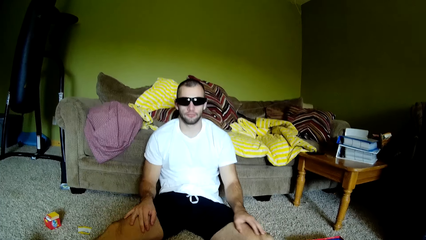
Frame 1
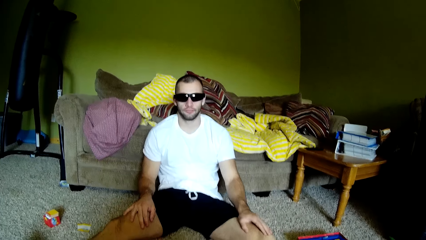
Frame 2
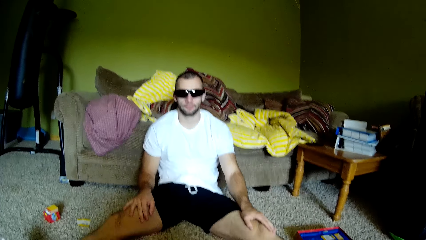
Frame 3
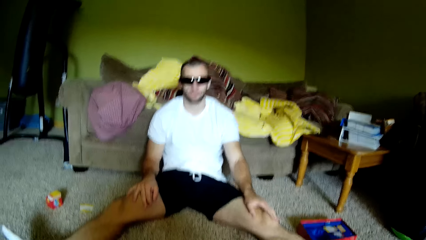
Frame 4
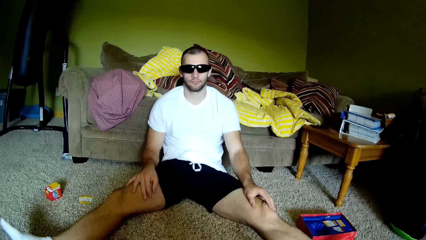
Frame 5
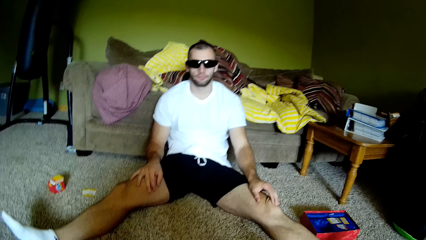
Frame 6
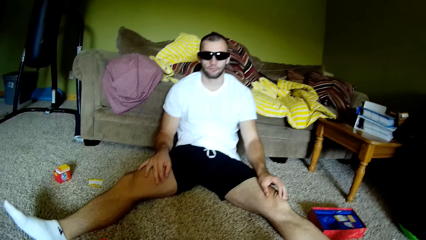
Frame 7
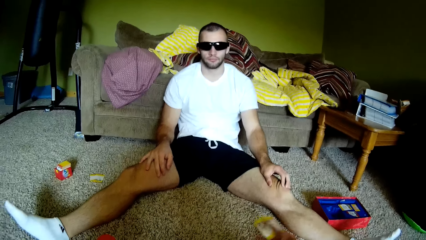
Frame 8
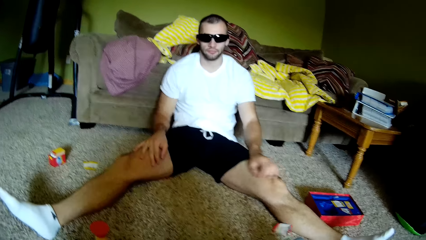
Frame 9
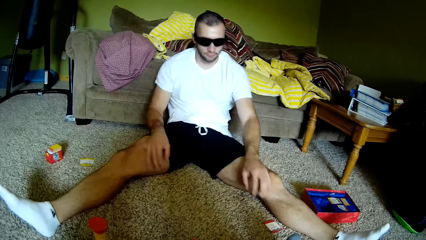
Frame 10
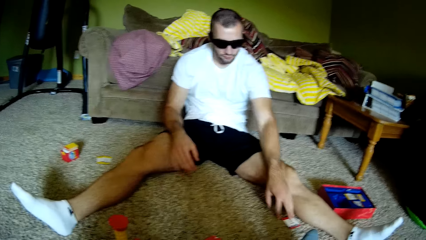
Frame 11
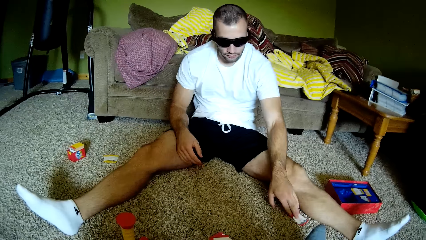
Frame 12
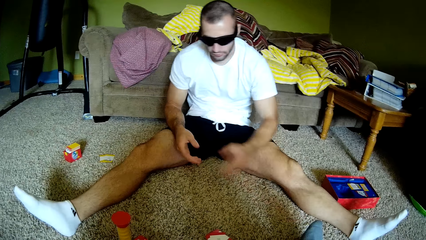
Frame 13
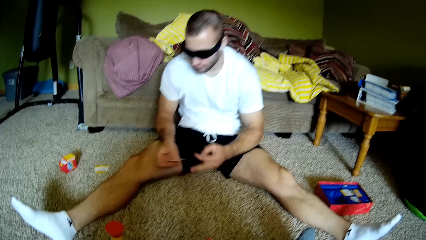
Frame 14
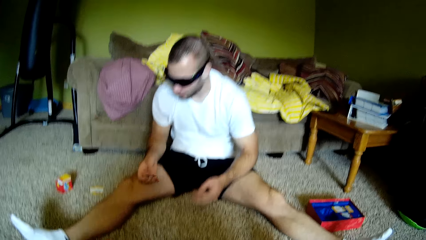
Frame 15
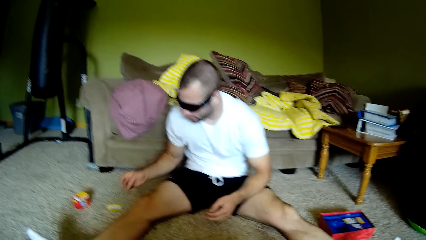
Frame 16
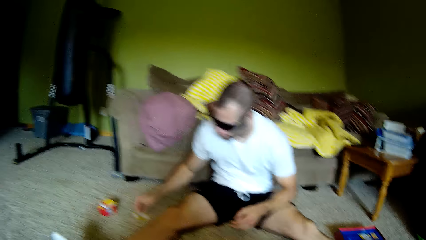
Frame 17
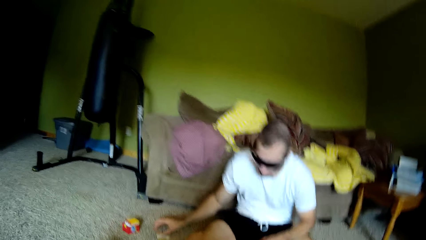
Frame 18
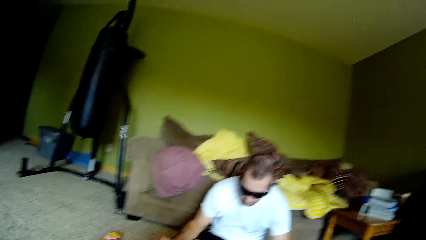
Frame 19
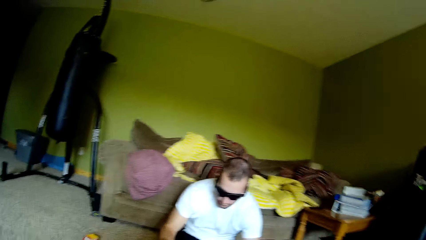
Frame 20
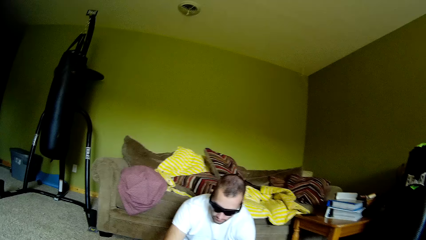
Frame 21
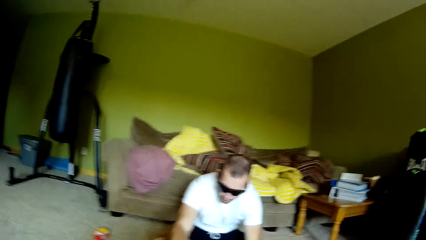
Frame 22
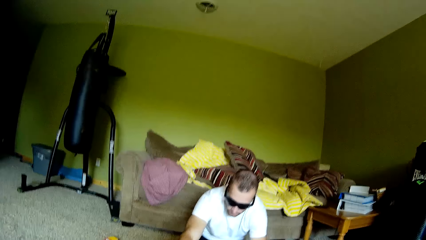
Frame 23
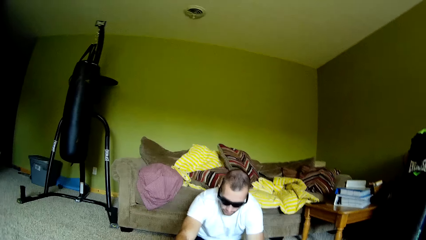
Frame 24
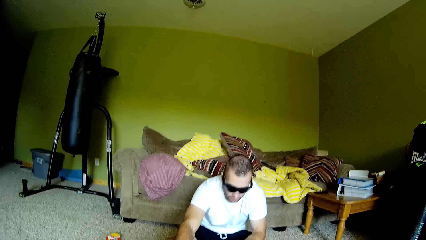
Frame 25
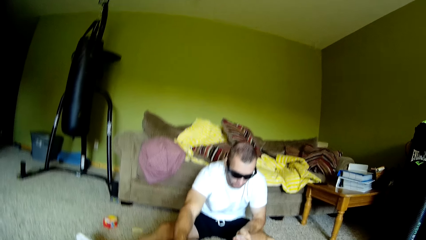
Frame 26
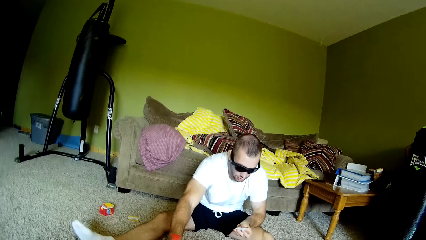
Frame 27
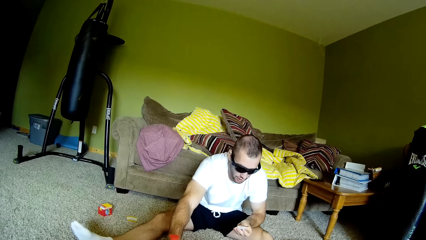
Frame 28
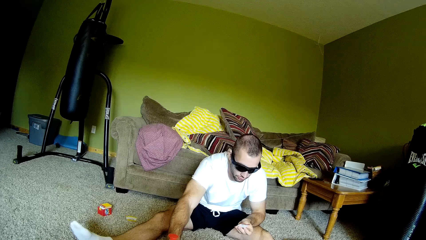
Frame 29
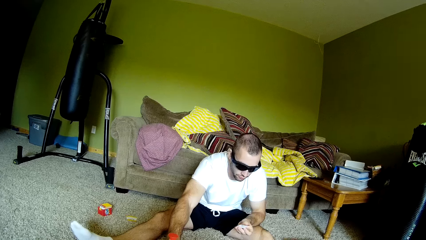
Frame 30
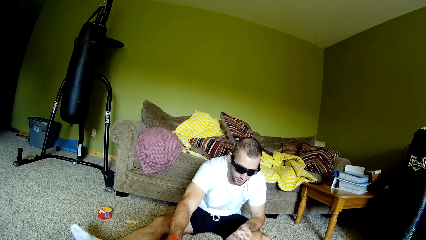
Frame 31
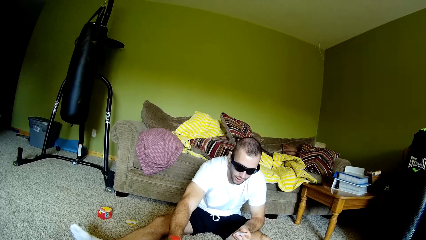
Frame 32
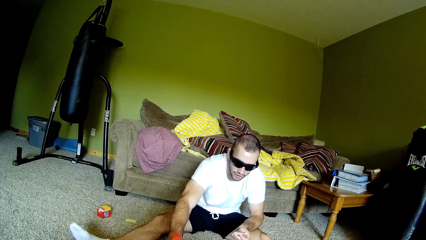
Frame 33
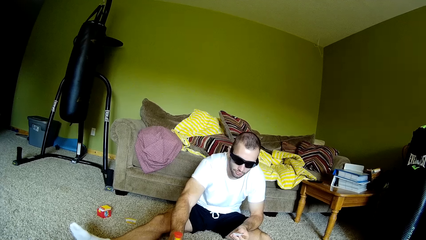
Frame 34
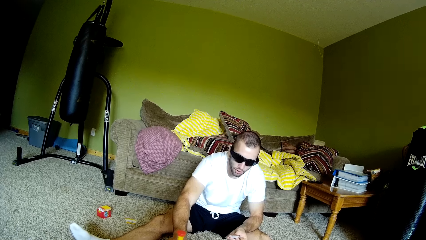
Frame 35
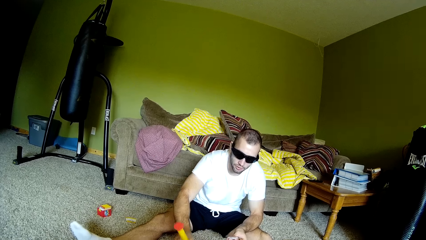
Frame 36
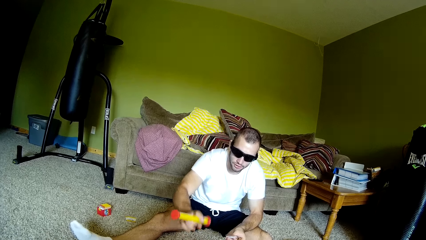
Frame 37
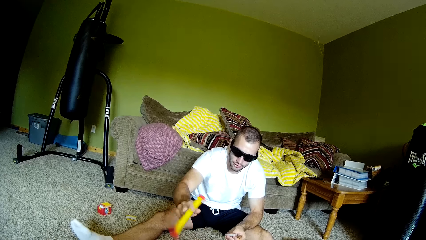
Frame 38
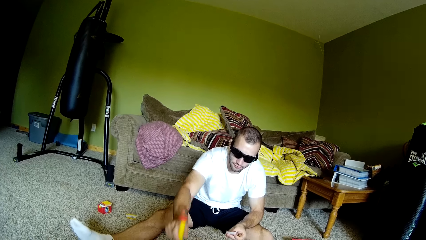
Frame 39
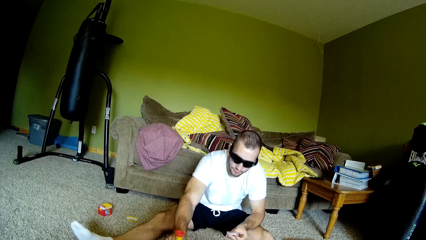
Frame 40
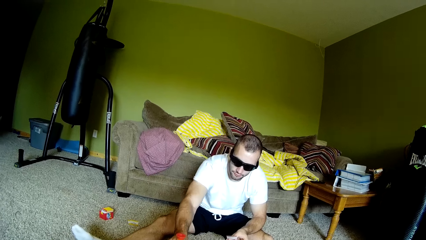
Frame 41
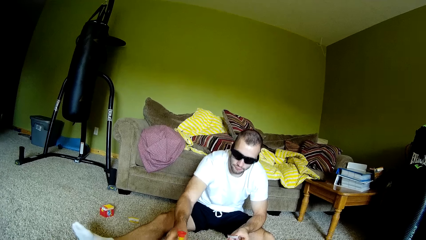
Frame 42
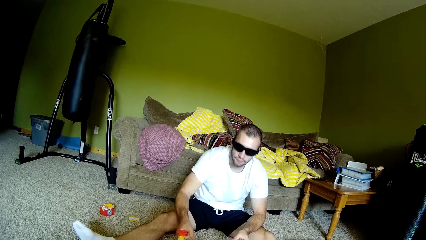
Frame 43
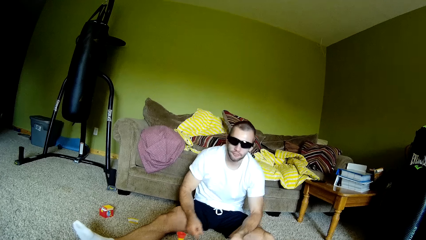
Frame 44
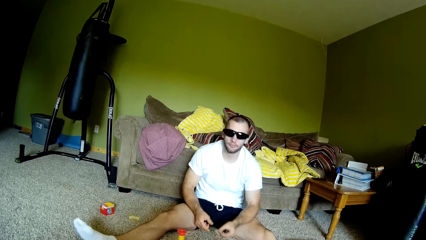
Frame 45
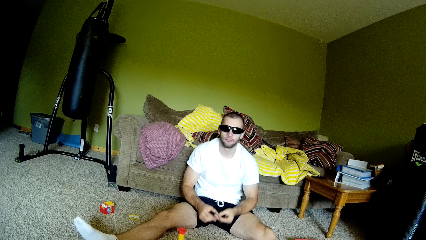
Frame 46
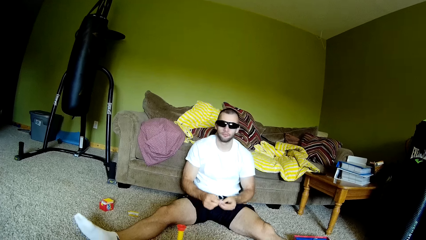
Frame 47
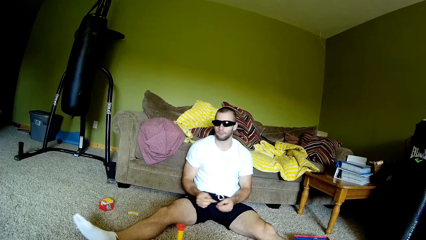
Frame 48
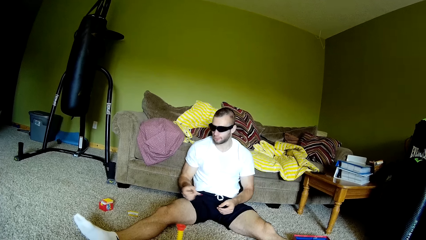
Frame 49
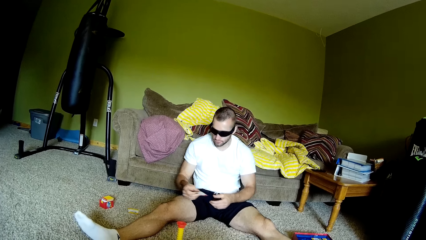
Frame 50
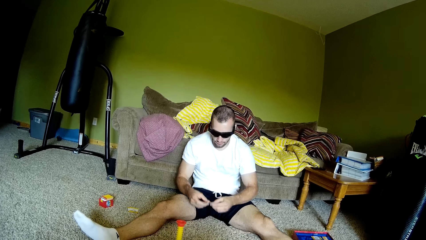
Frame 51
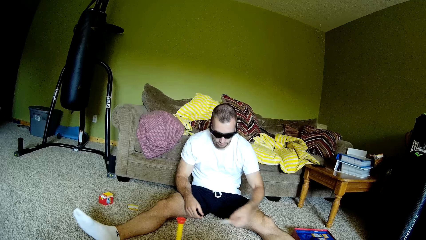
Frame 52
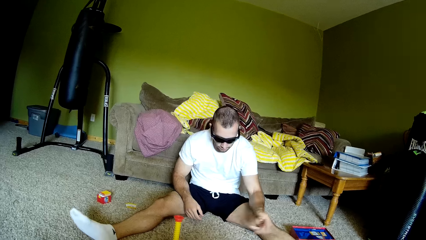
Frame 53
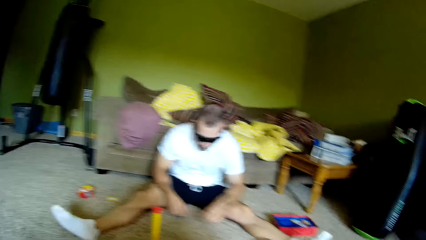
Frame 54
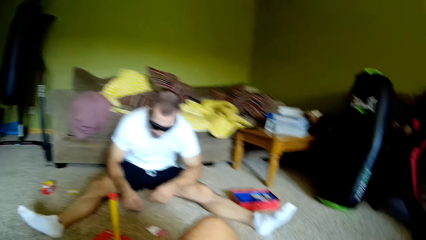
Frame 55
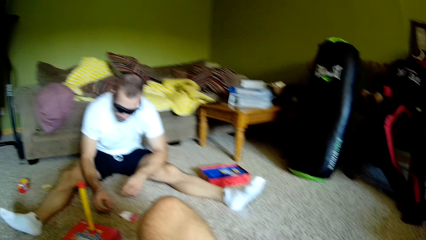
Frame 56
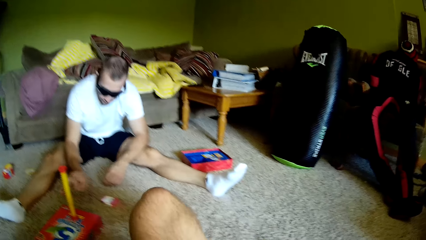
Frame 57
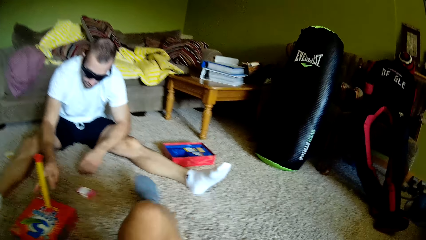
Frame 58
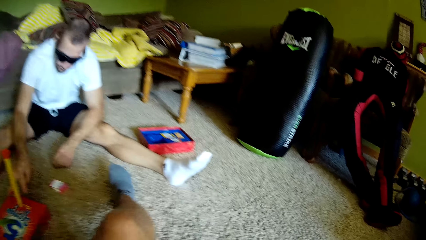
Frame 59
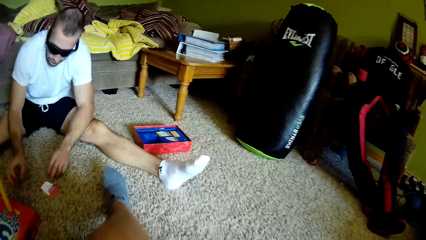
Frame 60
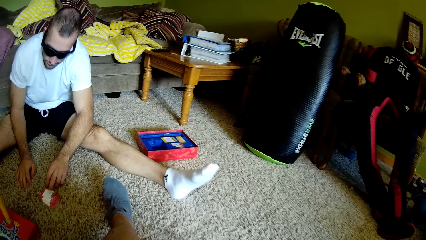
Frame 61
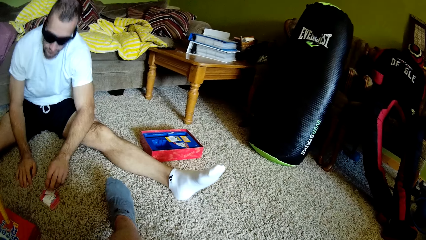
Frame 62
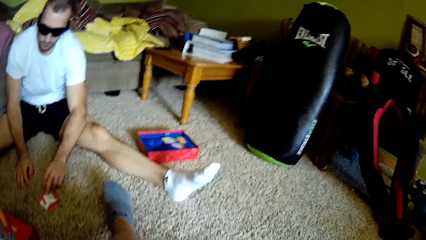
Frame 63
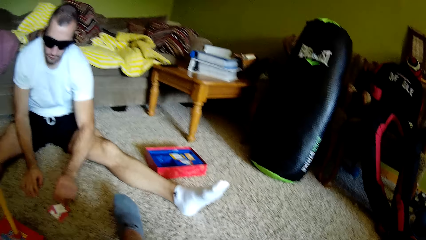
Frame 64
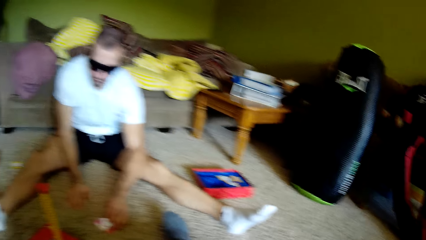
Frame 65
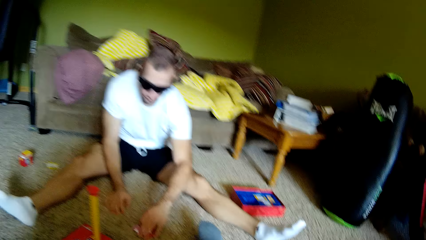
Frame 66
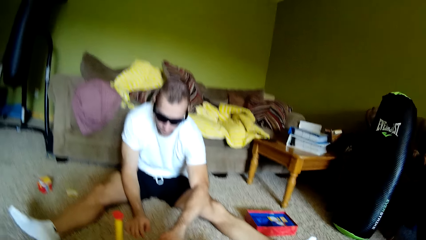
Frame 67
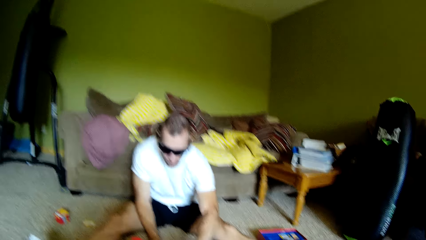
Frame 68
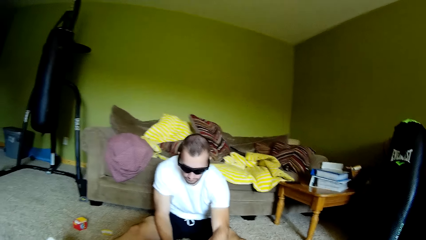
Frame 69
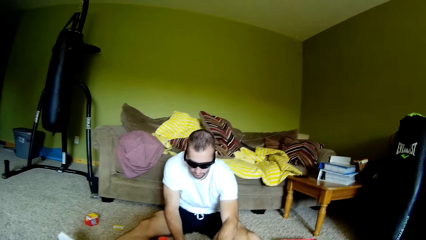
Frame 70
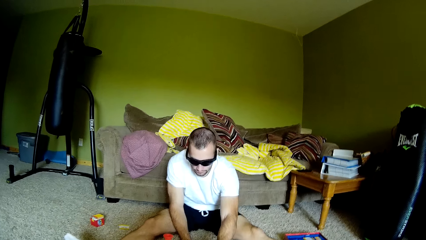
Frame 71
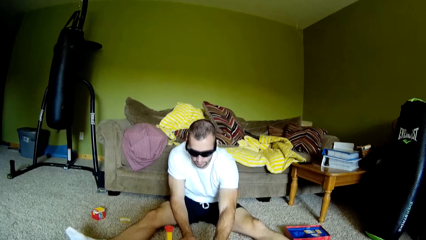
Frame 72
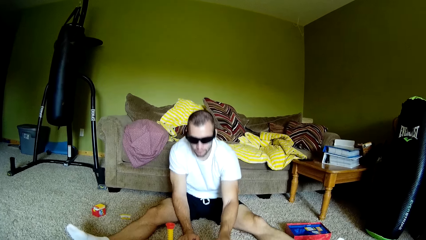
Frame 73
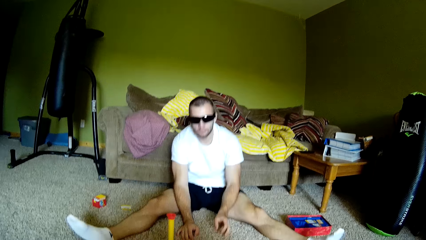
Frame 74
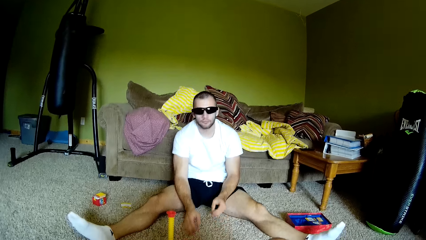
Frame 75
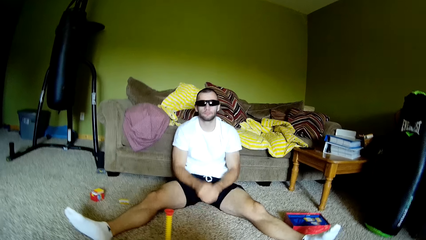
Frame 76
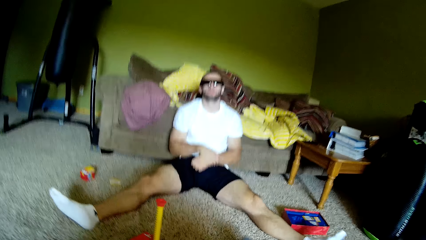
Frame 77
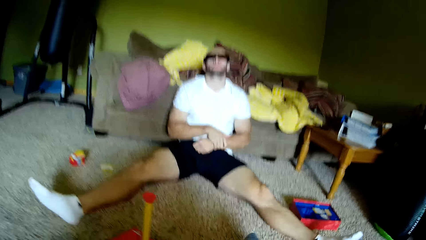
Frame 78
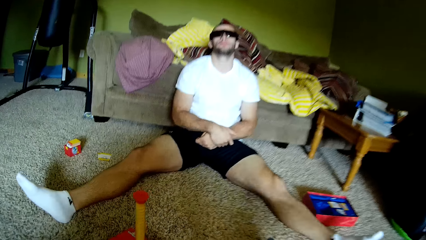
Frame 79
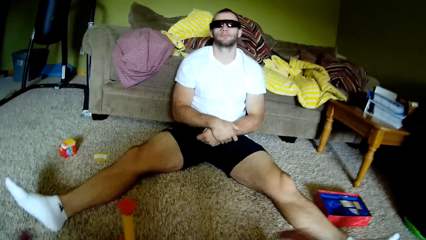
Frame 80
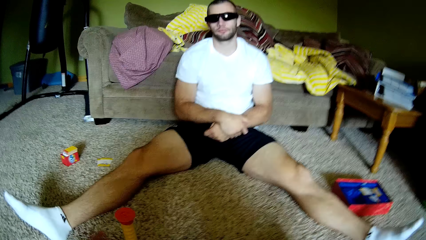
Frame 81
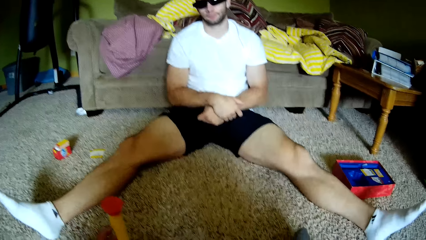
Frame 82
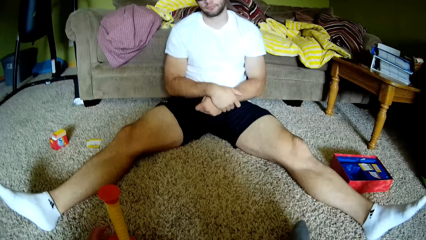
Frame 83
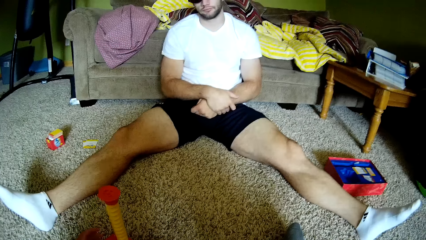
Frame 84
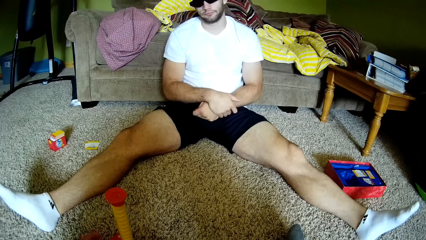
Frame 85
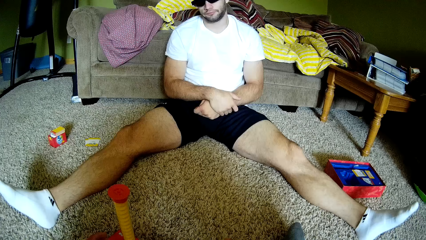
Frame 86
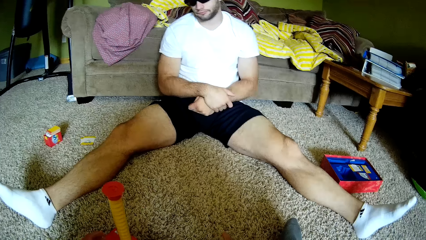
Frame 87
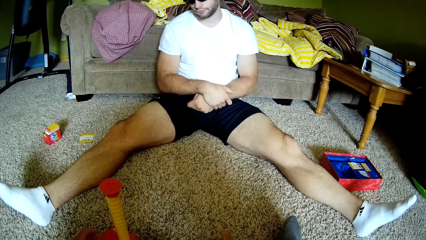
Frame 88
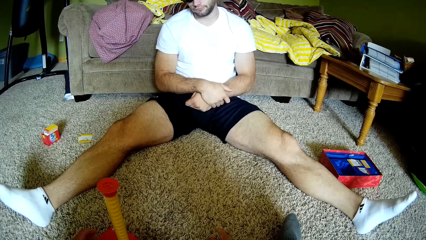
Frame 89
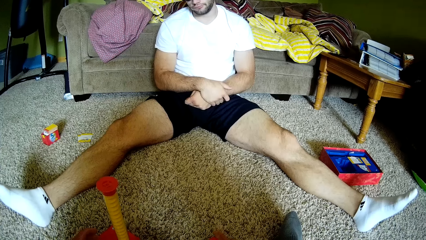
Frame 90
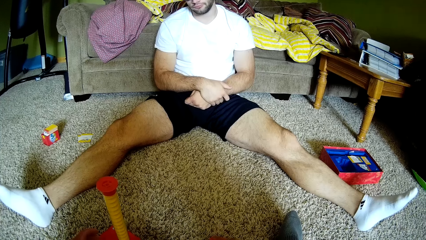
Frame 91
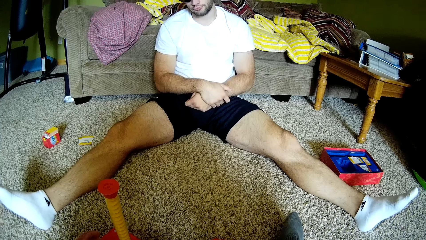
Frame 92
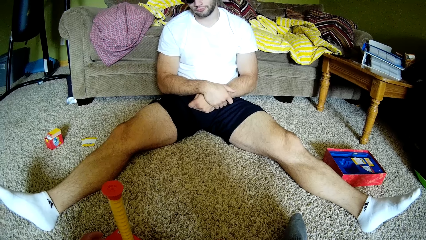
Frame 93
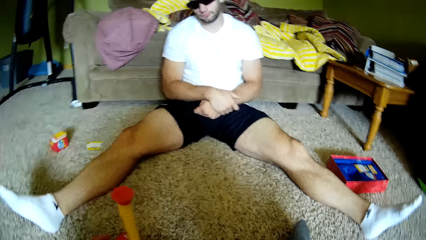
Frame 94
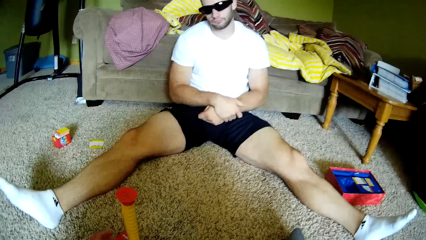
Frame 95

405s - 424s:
A man rubs the legs. The camera wearer throws a card or paper on the floor. The man picks up the card from the floor and places the paper on the floor. The camera wearer dialogues with the man. They turn something on the floor. The man presses a metal object on the floor and holds the paper with both hands. The camera wearer dialogues with the man. The man picks the paper from the left hand and throws the paper on the floor. The man checks the cards on the ground, picks up the paper from the floor, and drops the paper on the floor. The camera wearer dialogues with the man. The man folds the hands.
